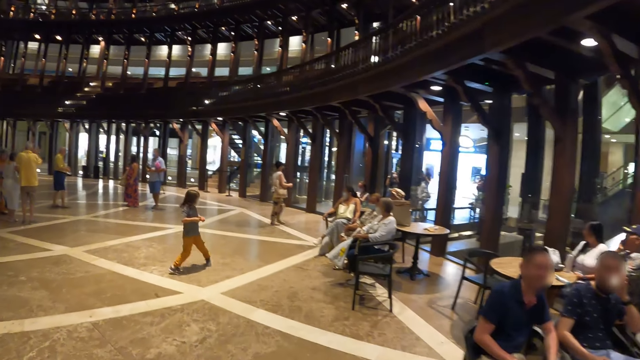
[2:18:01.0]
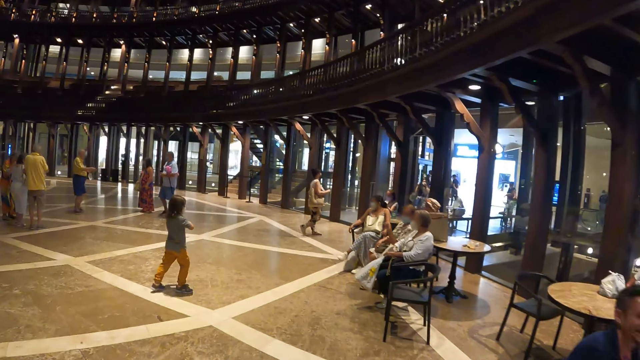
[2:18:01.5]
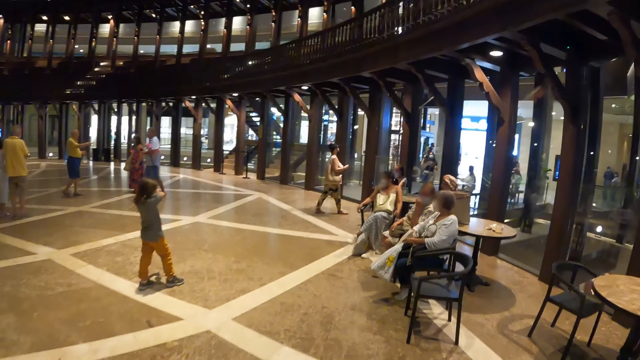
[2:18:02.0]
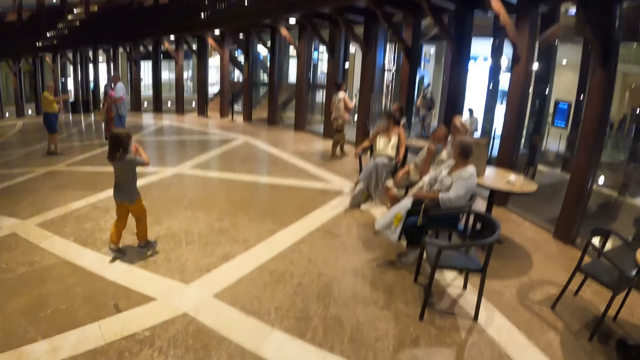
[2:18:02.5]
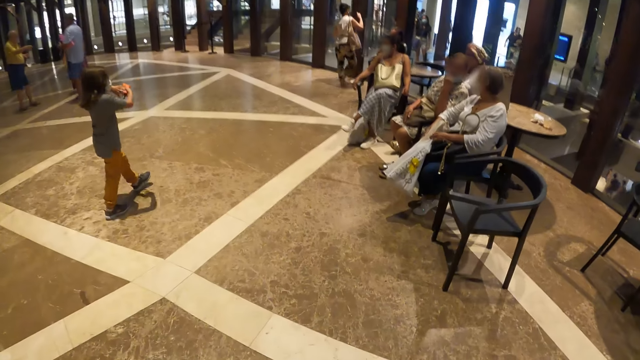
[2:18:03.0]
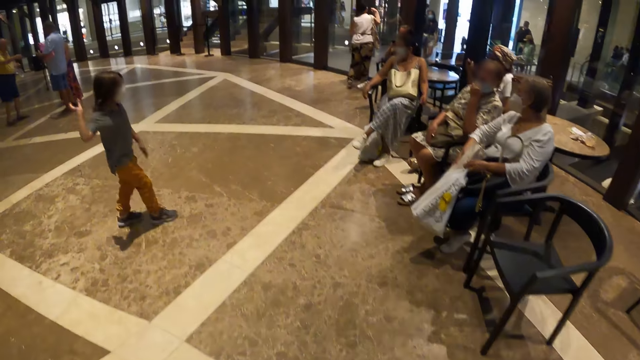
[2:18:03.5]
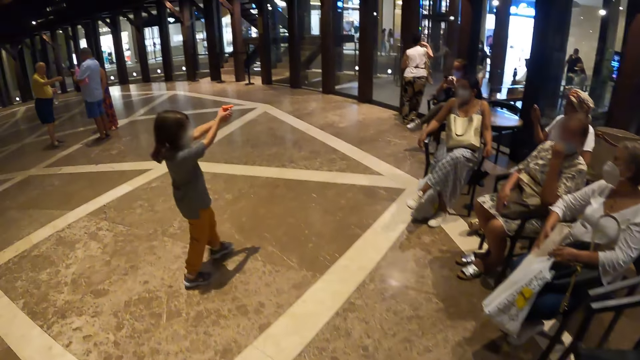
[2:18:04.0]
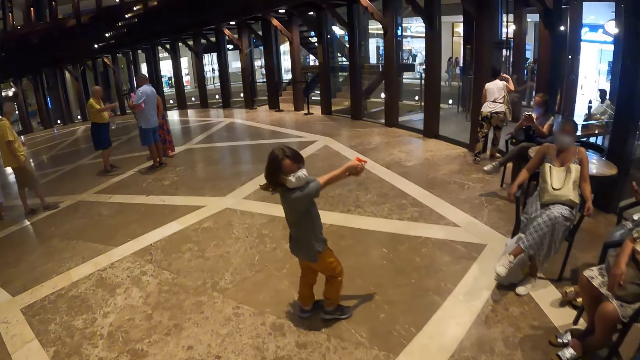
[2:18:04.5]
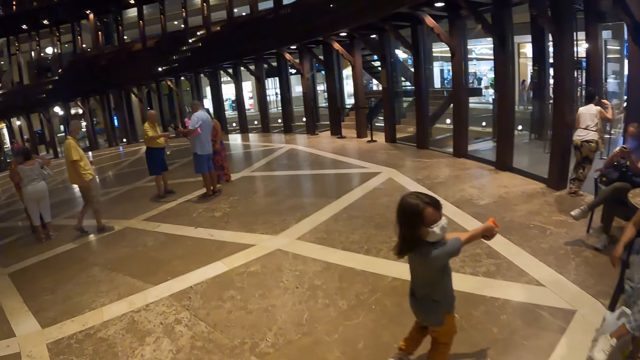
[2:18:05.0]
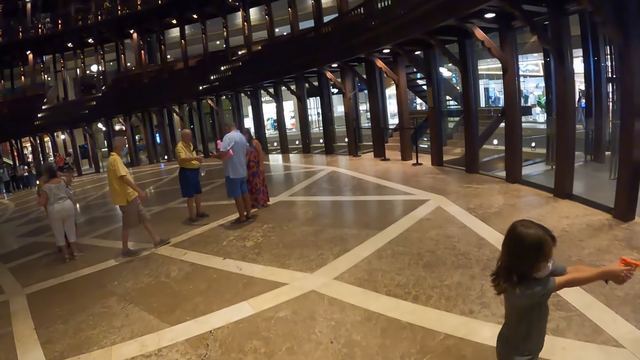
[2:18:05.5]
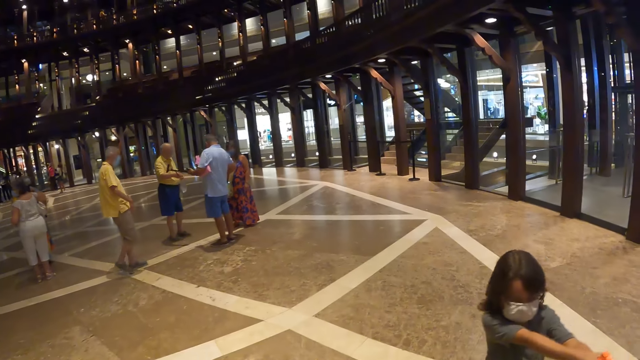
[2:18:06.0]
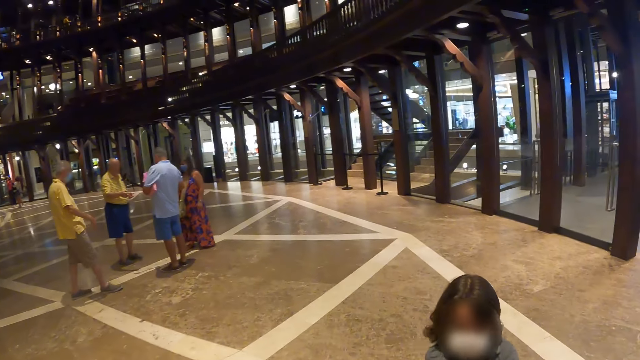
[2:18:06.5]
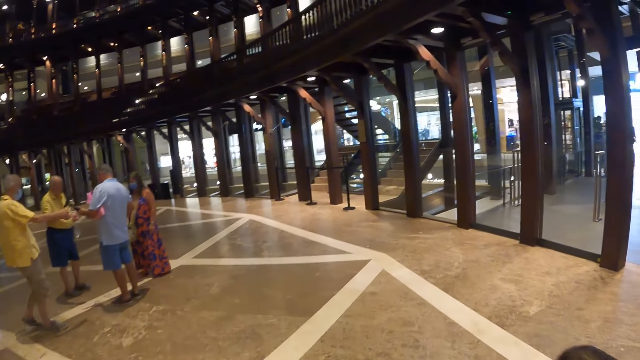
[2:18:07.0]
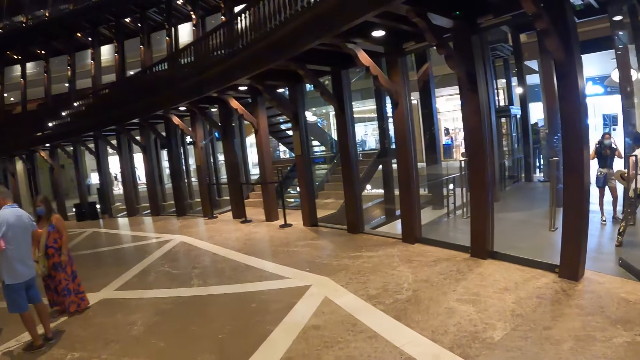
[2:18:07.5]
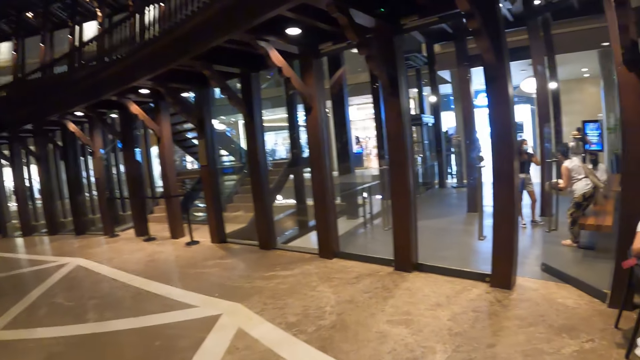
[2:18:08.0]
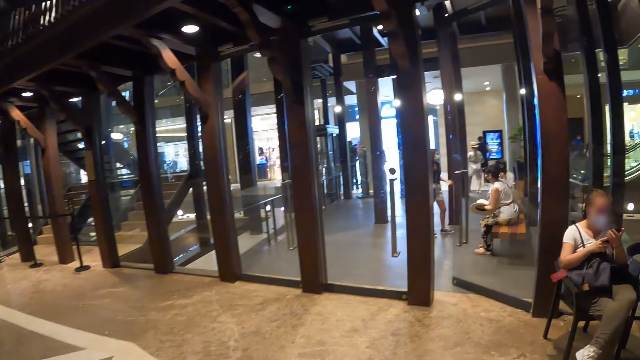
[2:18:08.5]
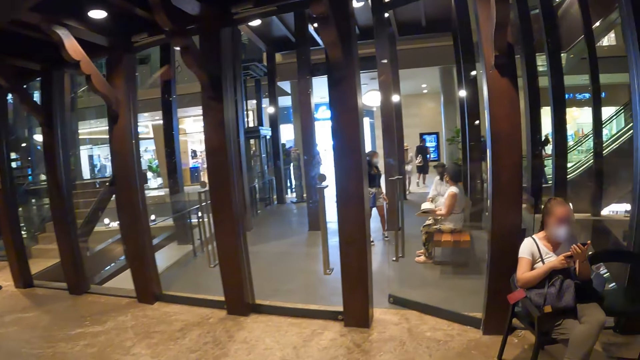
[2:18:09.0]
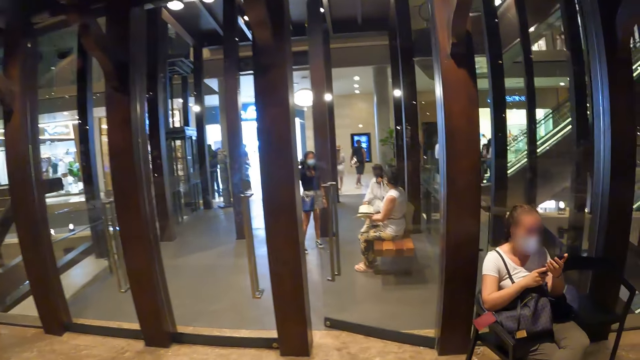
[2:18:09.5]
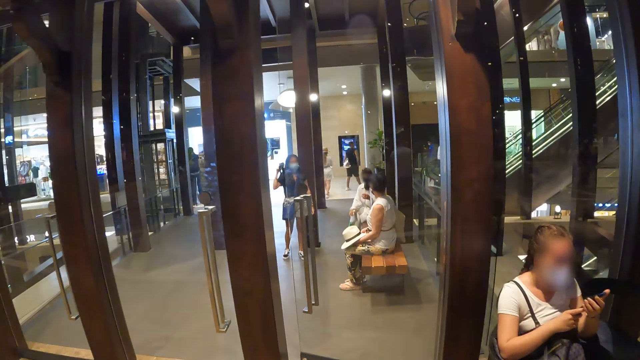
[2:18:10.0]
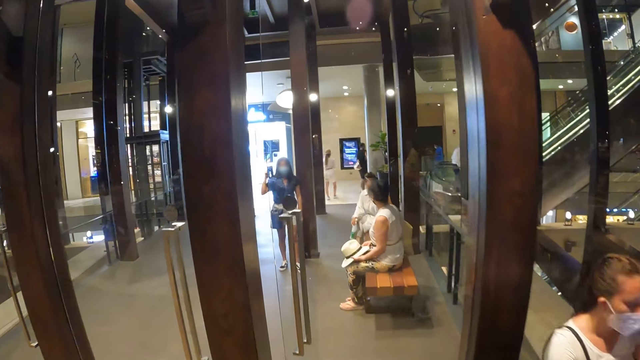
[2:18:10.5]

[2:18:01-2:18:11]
The camera wearer walks past a girl. The woman sits on a seat.

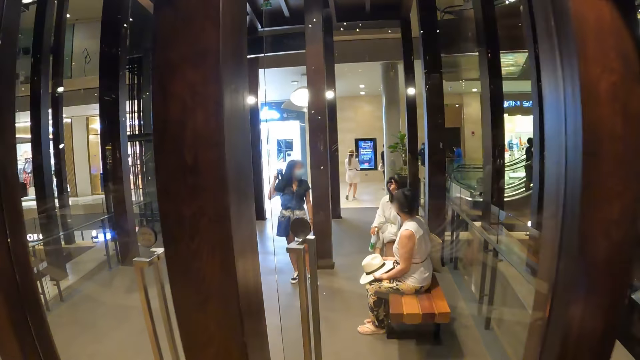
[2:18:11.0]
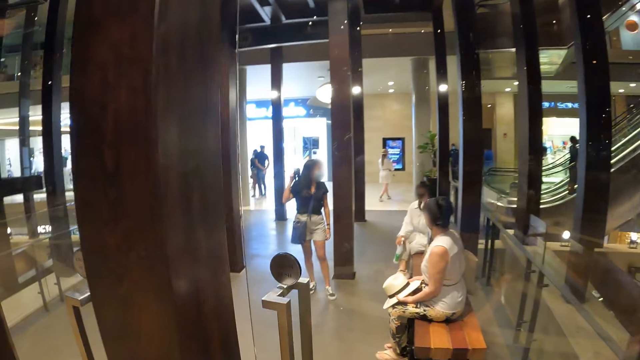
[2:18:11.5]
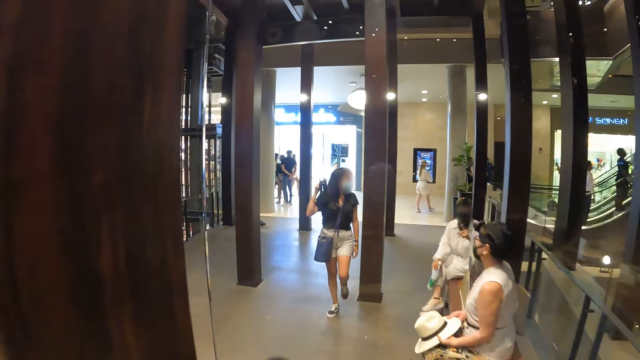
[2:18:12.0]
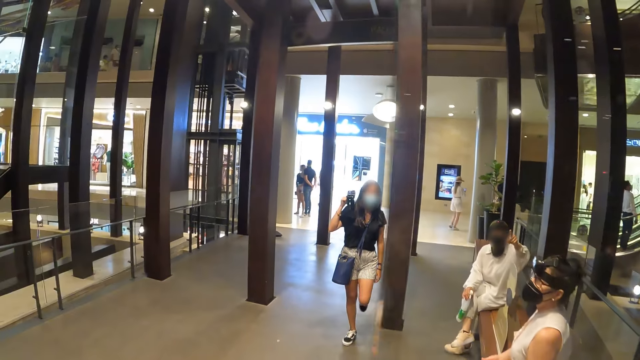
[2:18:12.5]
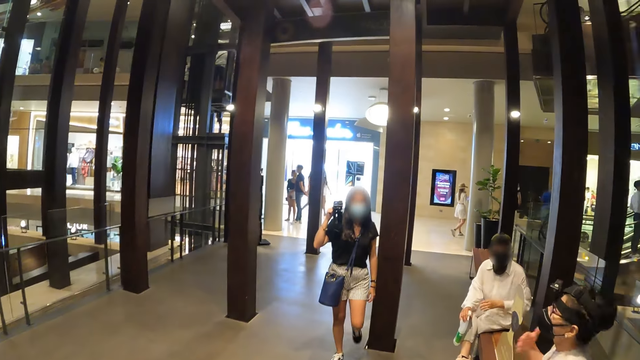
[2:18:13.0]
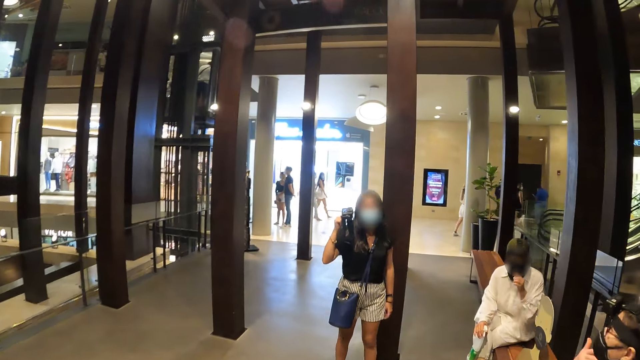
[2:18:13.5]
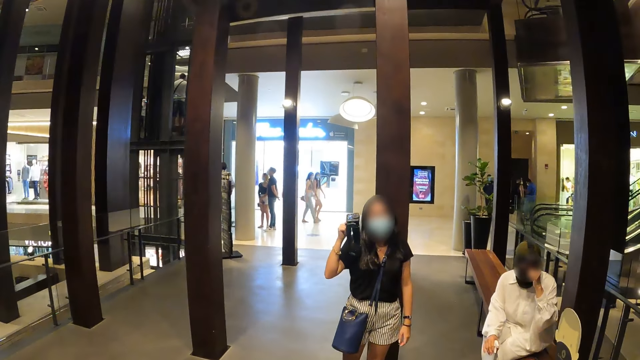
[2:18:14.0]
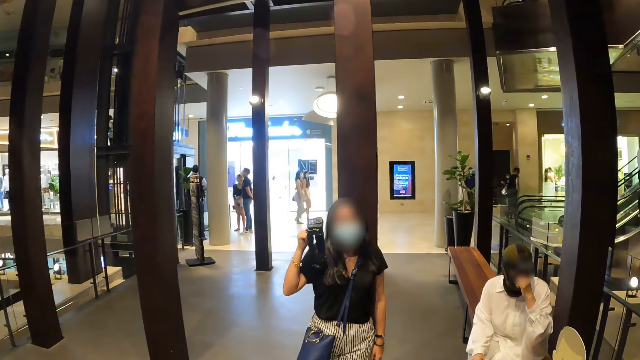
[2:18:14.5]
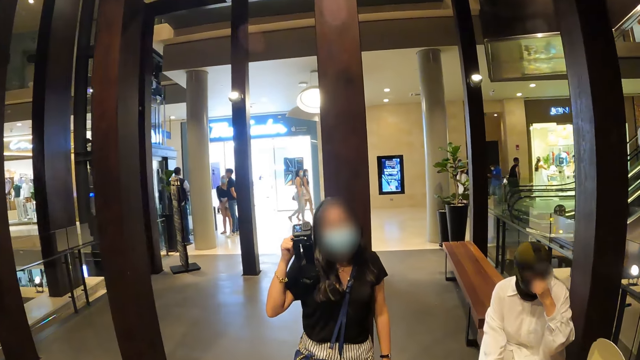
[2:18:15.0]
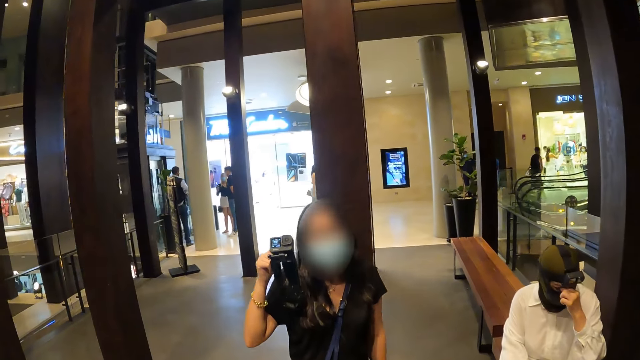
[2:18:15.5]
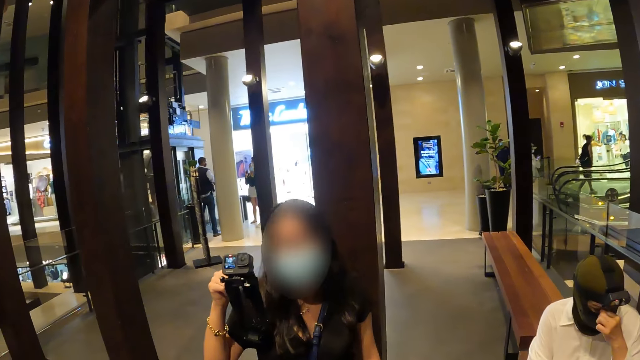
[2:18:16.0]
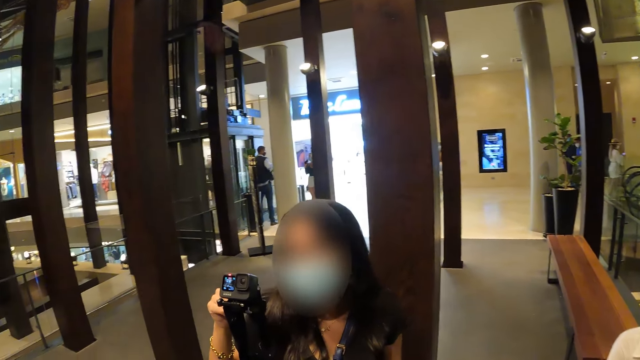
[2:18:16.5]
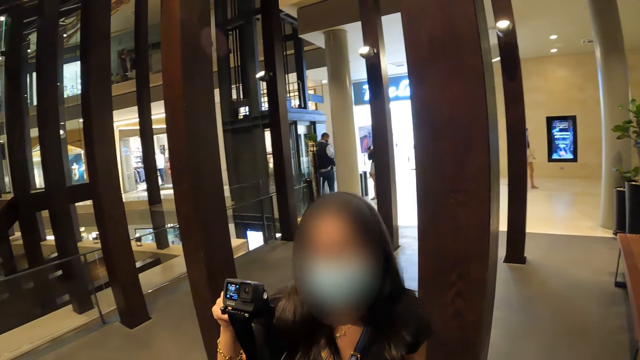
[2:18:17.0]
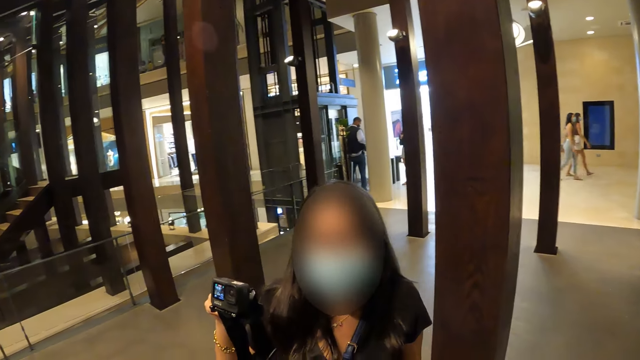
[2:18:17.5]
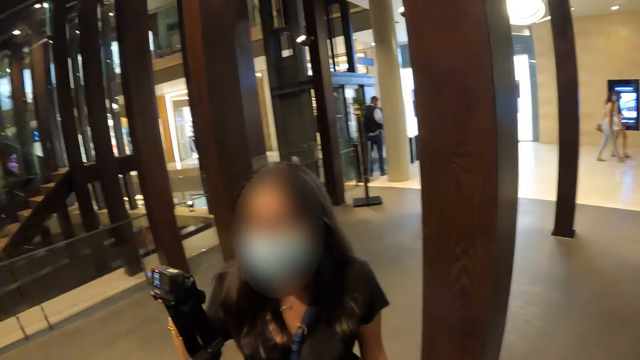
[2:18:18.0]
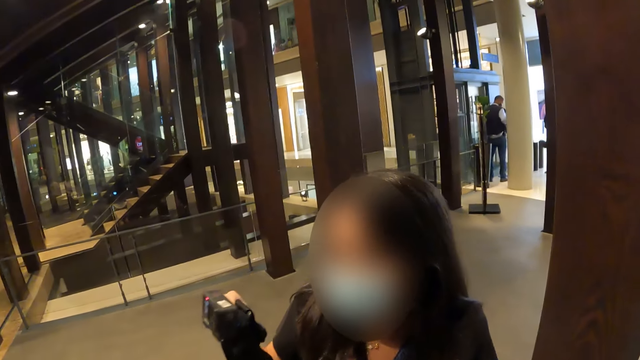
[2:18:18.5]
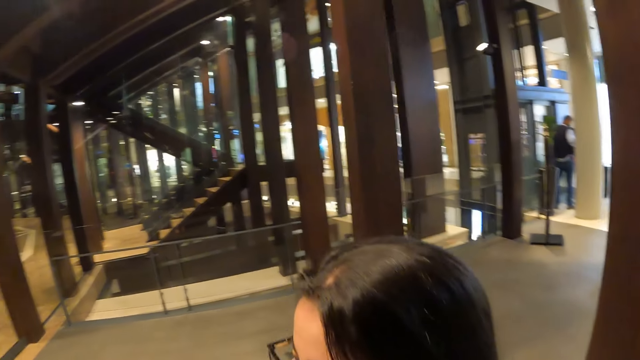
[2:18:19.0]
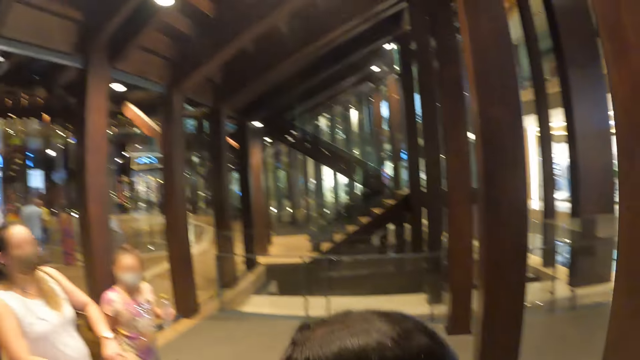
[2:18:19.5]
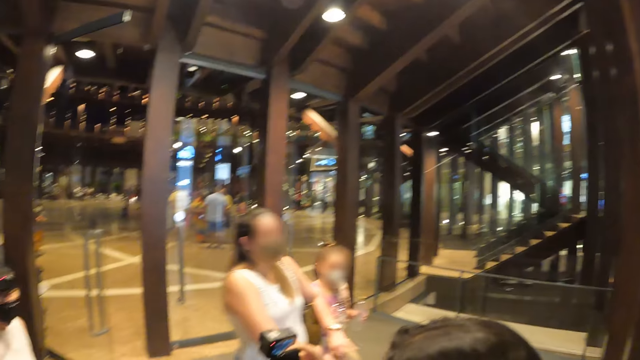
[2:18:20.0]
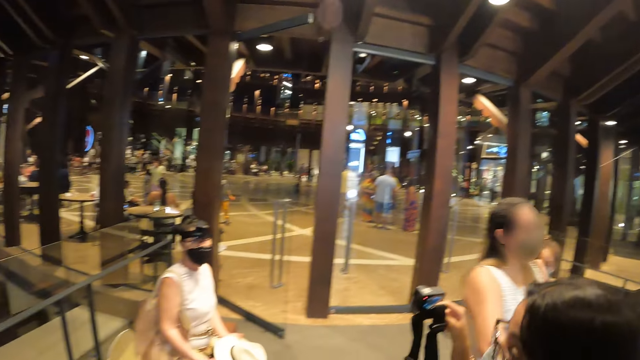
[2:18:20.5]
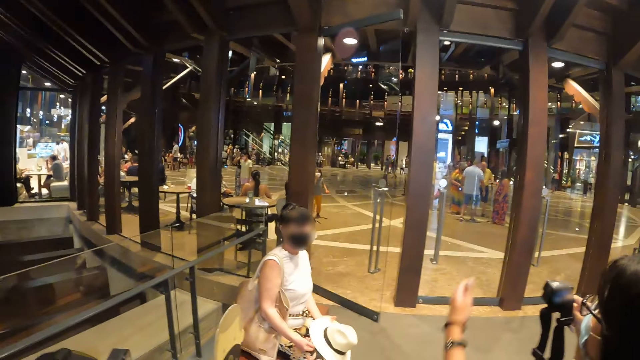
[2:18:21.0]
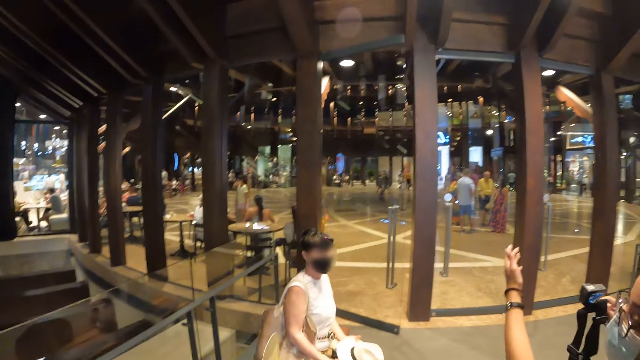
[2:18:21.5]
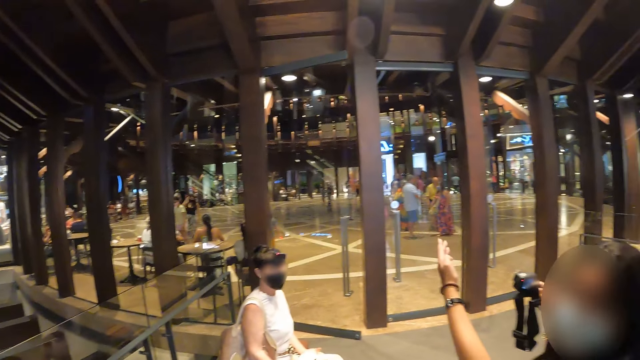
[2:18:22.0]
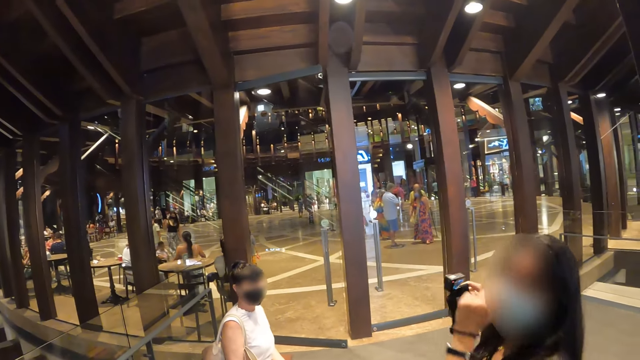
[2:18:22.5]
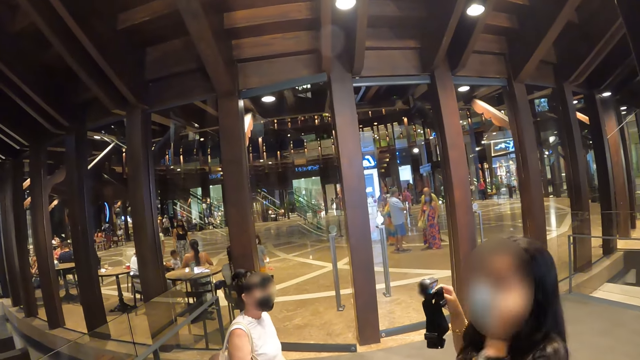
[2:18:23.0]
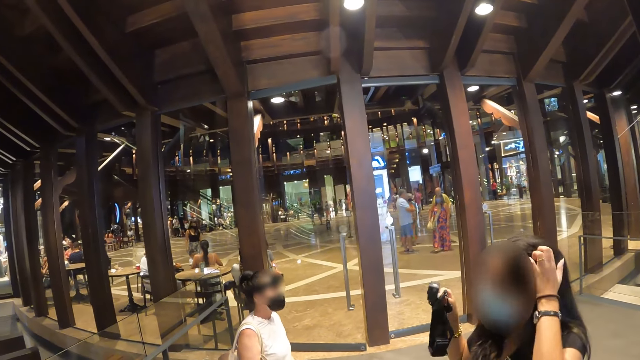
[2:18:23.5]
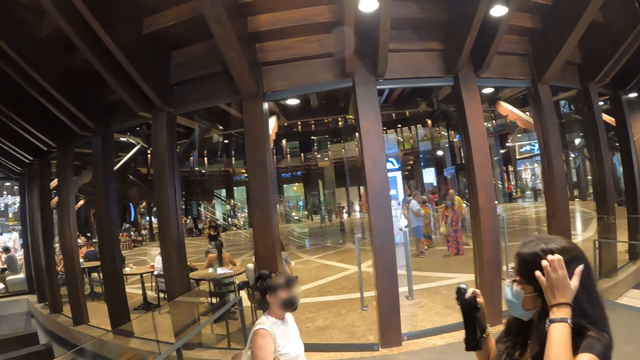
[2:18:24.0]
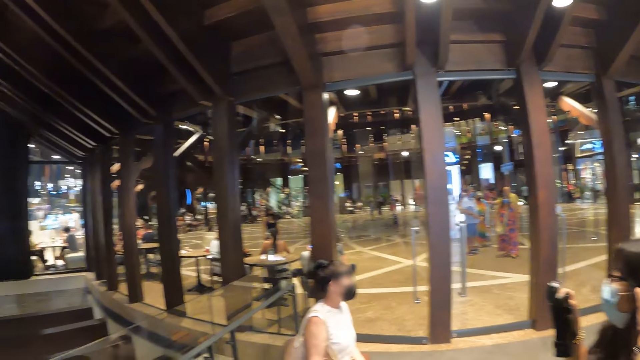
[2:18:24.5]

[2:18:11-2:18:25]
A woman interacts with the woman, another woman and the camera wearer. The camera wearer pushes the door with his left hand. He opens the door and walks through the door. He walks towards the other woman with a camera on her shoulder. The first woman adjusts a mask on her face with her left hand. The camera wearer walks around the mall. He walks past the woman with the camera in her right hand. He looks around the mall. Another woman and a girl walk past the woman with the camera. The woman with the camera stretches her left hand forward. The camera wearer talks to a woman. The woman with the camera adjusts a mask on her face with her left hand. She scratches her head with her left hand.
